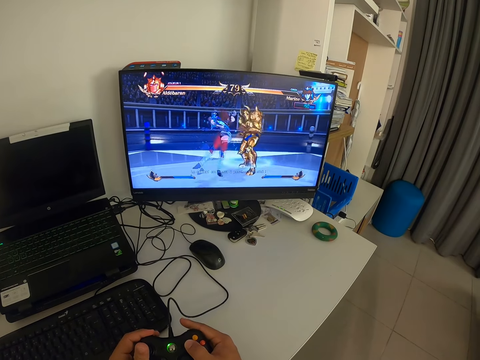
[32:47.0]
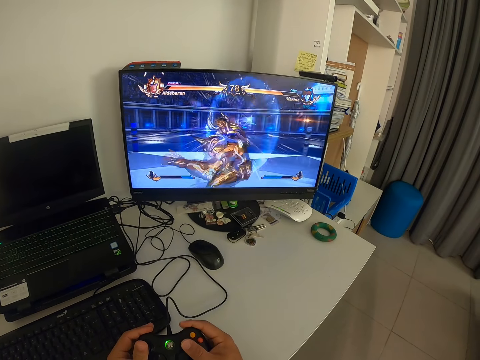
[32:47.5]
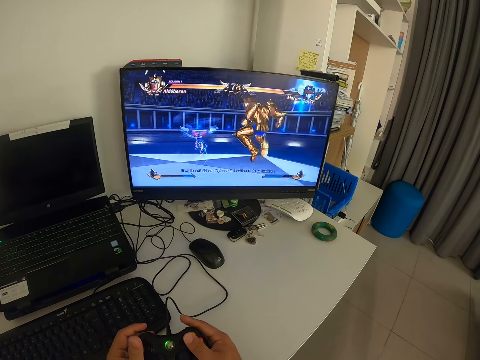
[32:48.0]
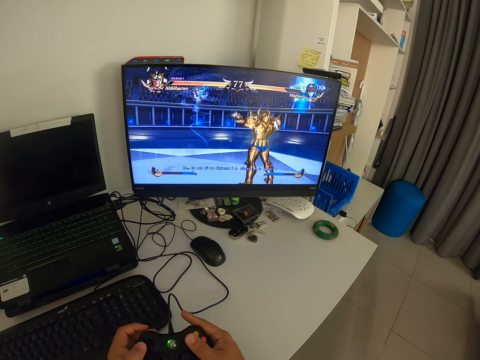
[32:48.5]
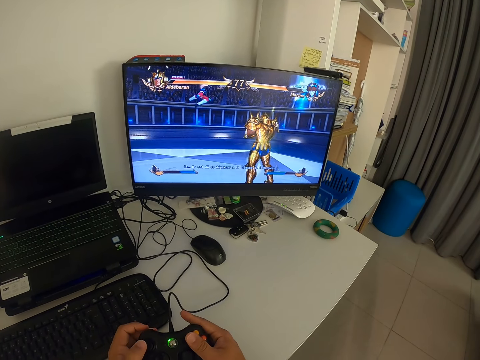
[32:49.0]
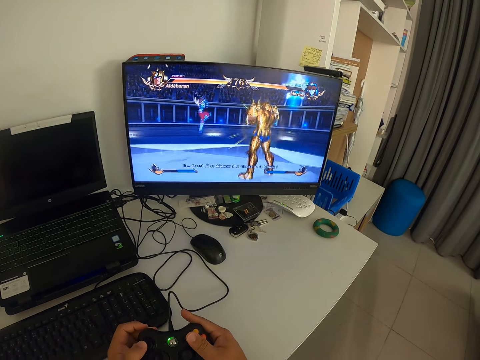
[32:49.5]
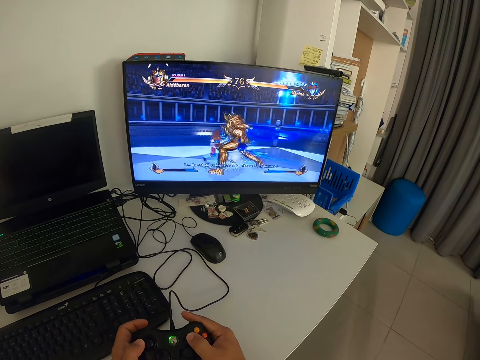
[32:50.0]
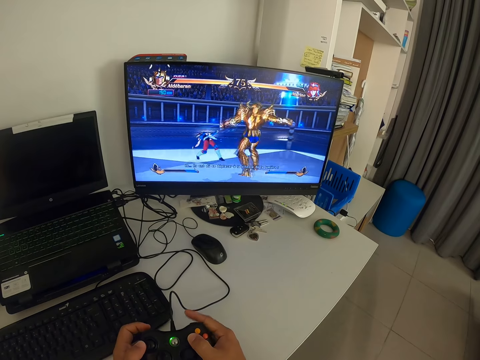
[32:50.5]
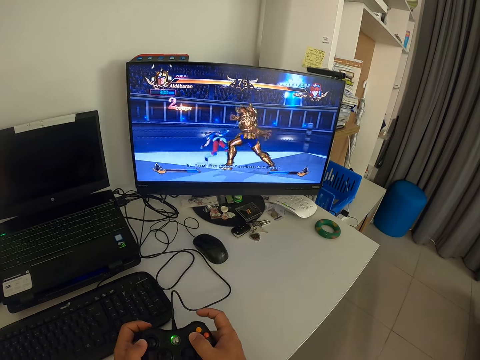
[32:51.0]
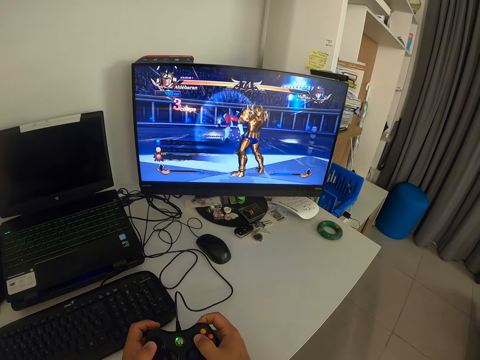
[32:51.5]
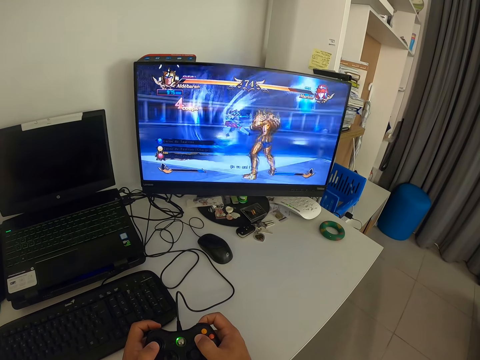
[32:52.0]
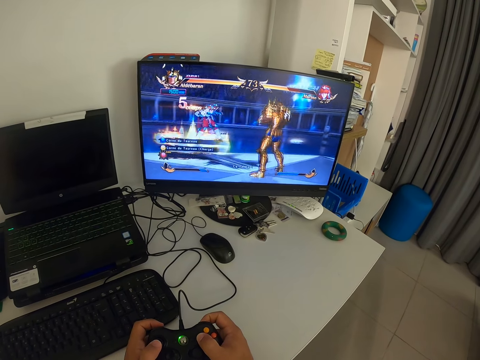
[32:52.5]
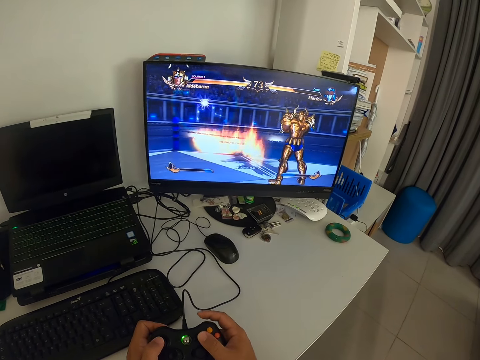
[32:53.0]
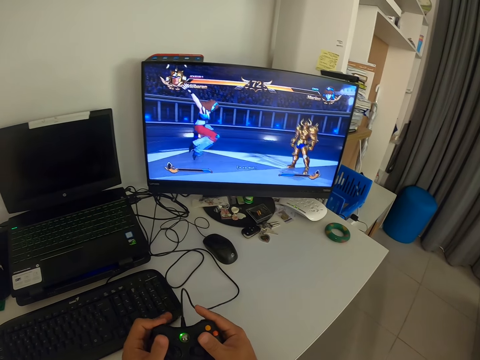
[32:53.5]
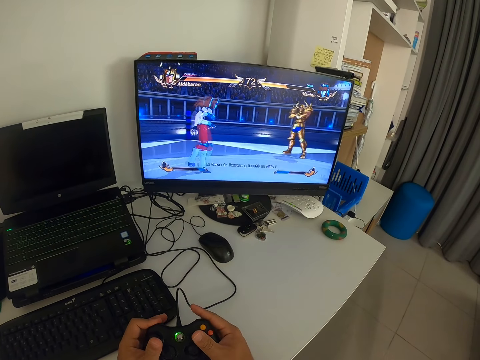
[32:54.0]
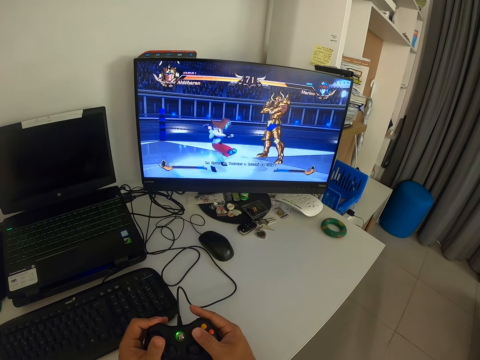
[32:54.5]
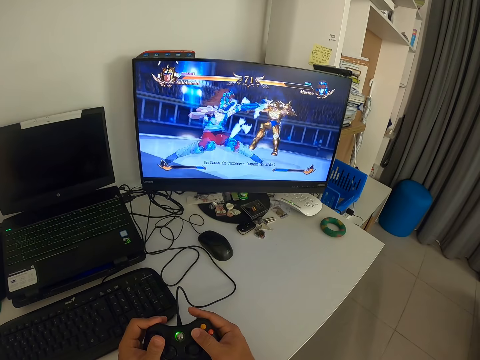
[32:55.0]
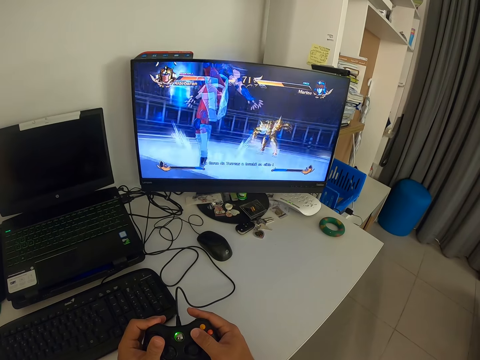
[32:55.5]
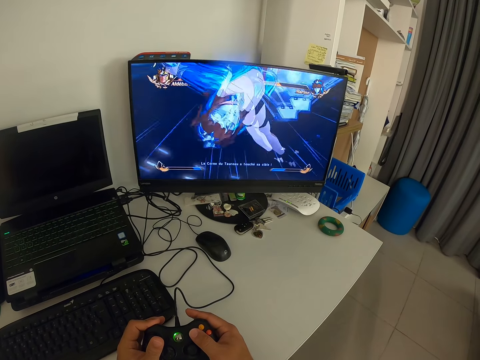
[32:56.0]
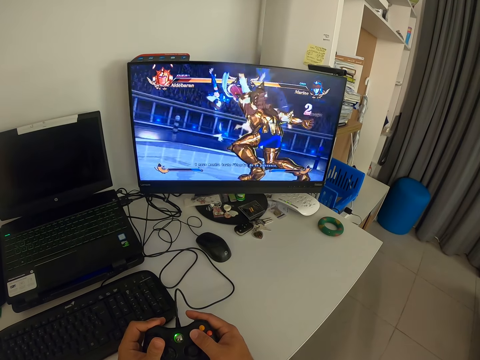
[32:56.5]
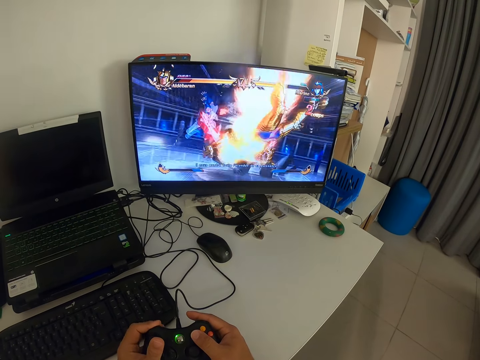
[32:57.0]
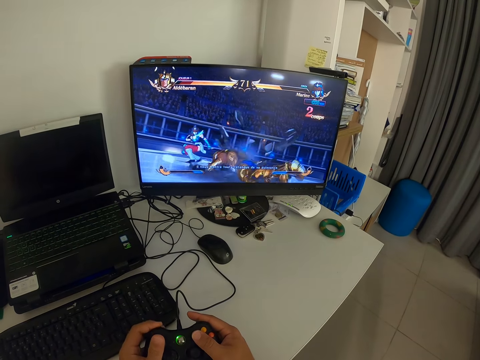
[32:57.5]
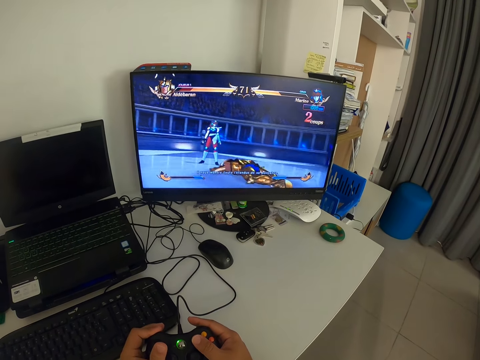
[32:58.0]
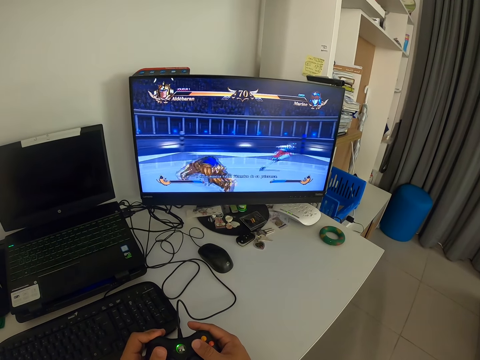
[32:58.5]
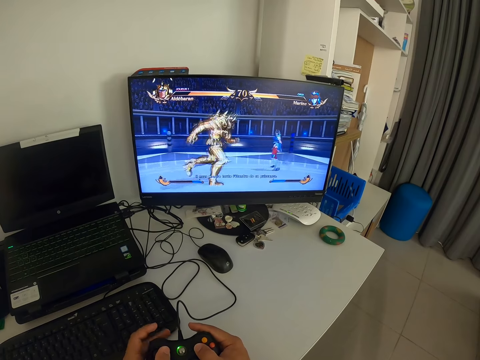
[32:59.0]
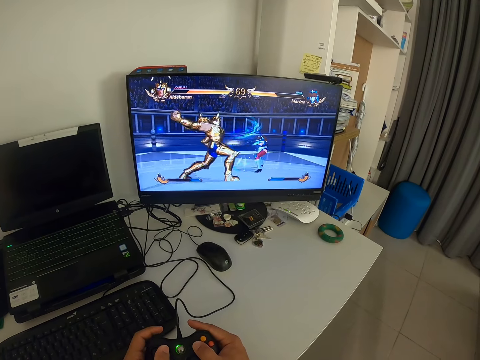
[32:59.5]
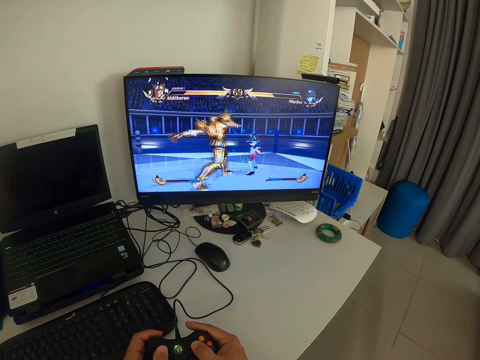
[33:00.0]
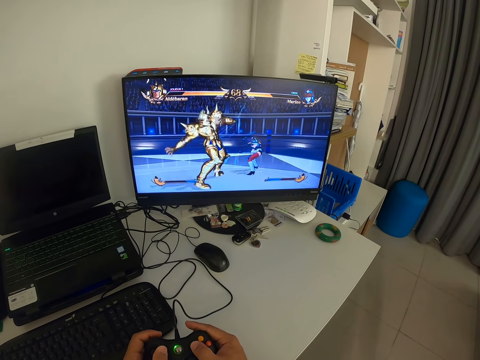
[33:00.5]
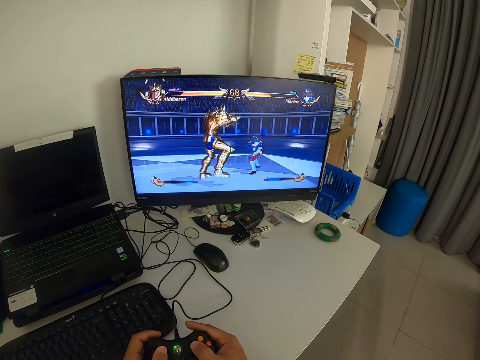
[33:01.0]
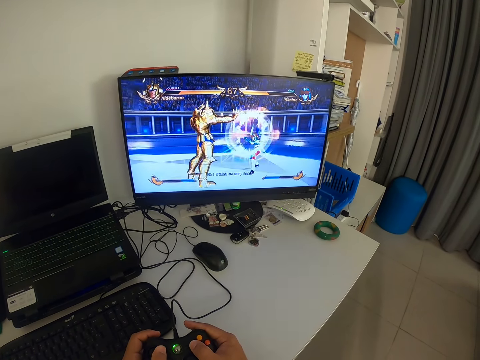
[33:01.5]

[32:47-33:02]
The camera wearer presses the gamepad. They look at the monitor. They press the gamepad. They look at the monitor. They press the gamepad. They look at the monitor.

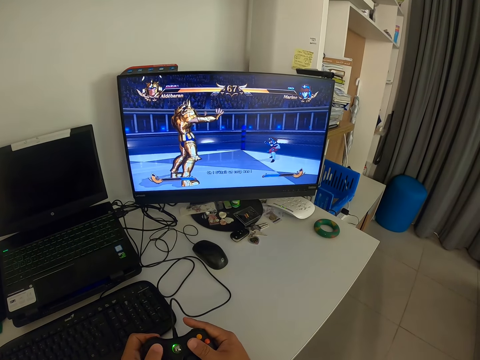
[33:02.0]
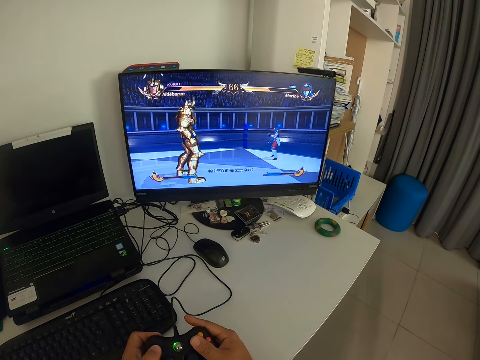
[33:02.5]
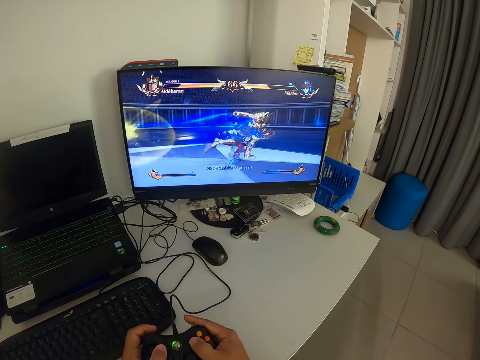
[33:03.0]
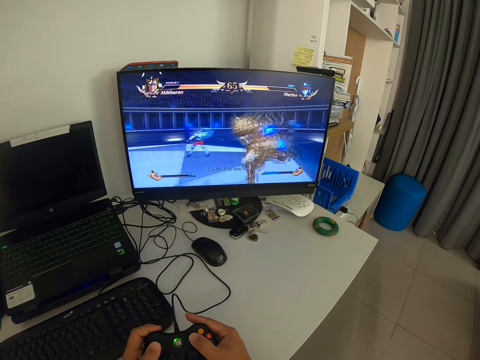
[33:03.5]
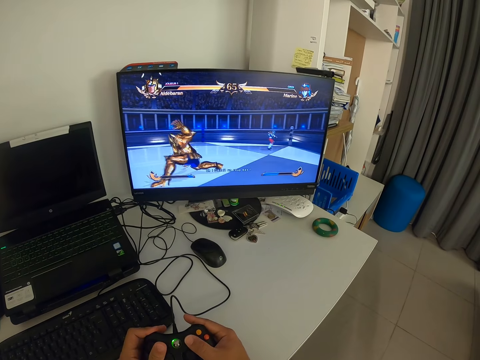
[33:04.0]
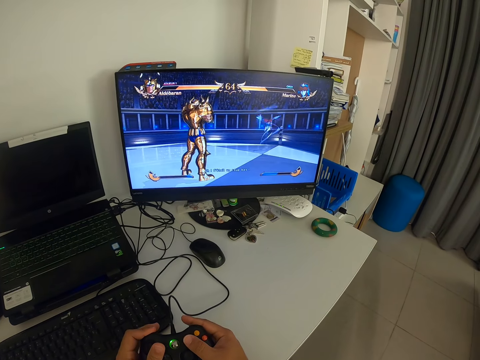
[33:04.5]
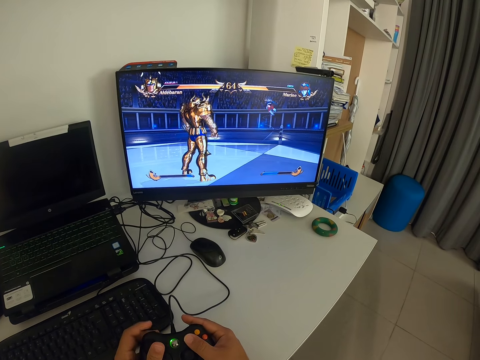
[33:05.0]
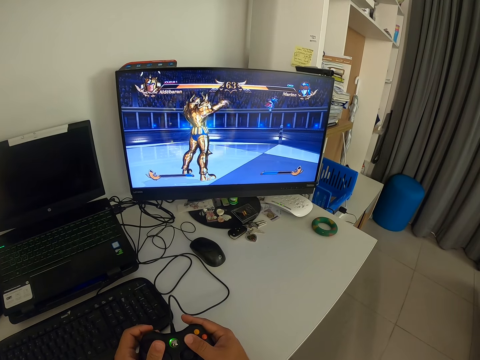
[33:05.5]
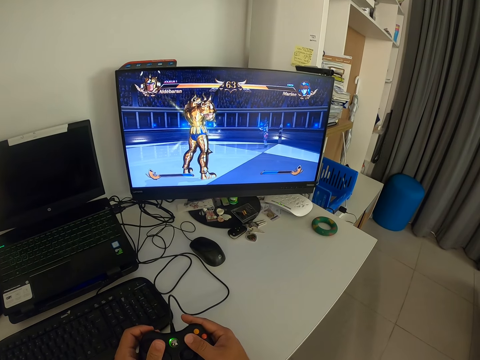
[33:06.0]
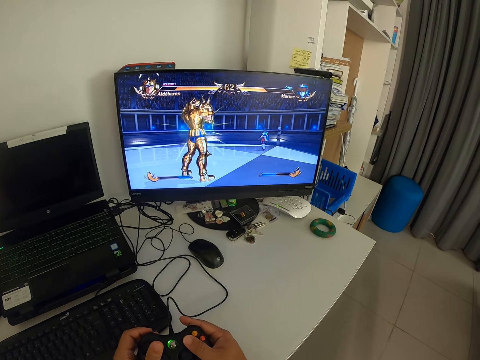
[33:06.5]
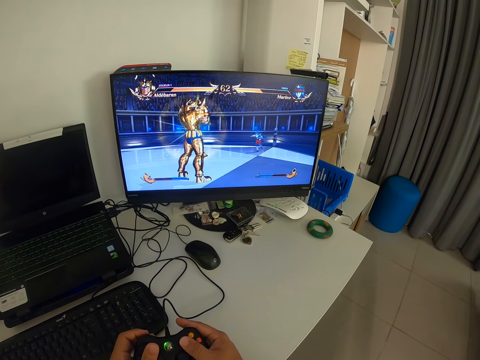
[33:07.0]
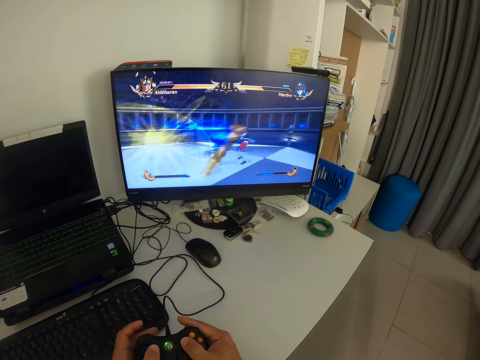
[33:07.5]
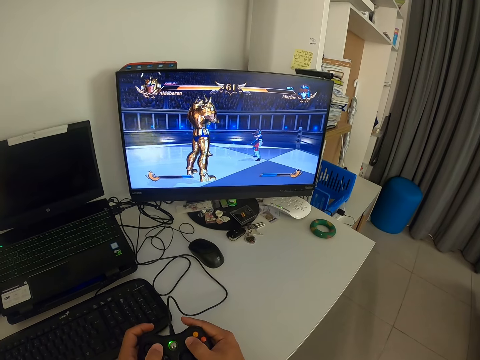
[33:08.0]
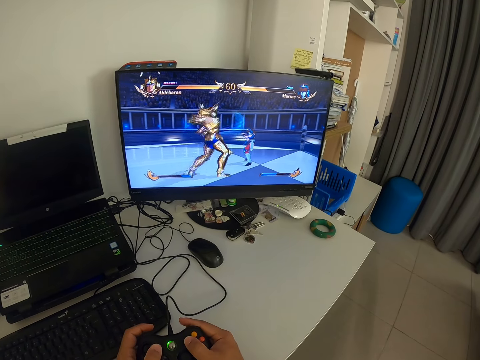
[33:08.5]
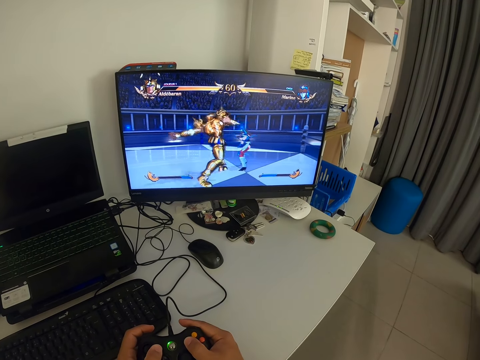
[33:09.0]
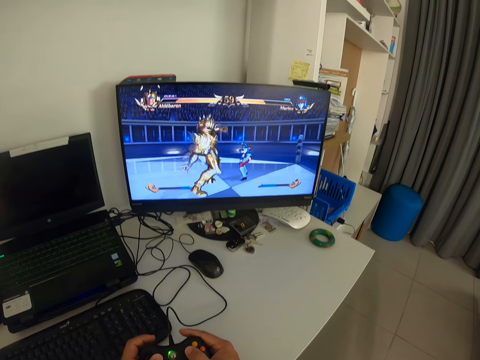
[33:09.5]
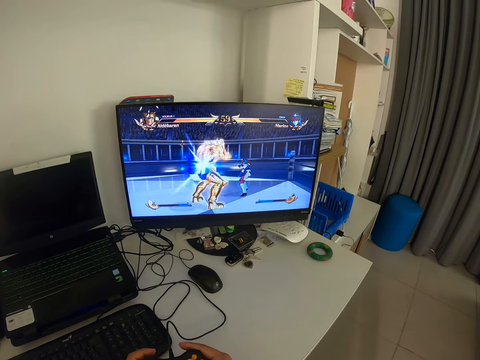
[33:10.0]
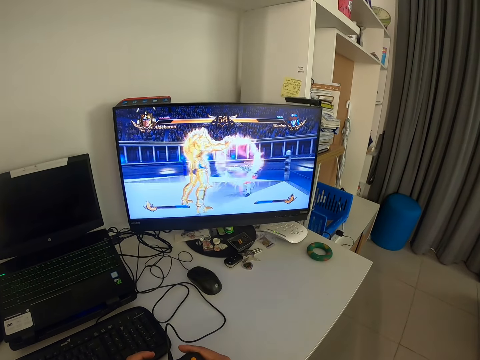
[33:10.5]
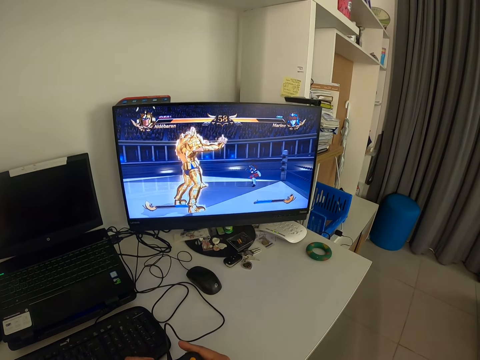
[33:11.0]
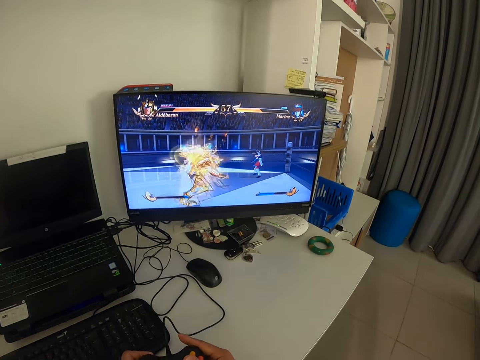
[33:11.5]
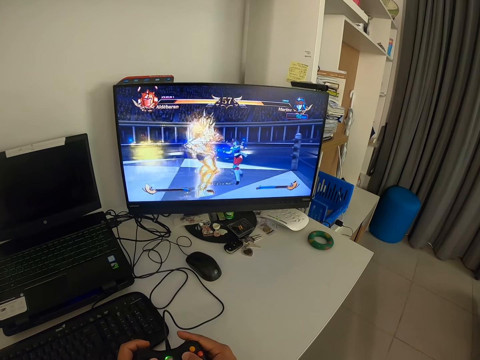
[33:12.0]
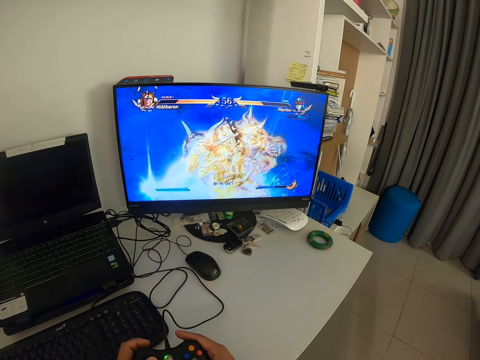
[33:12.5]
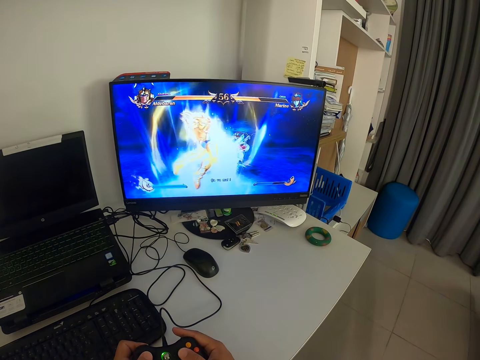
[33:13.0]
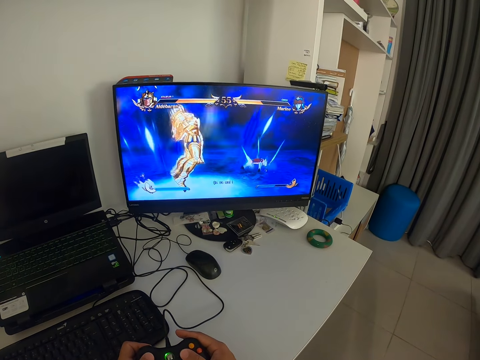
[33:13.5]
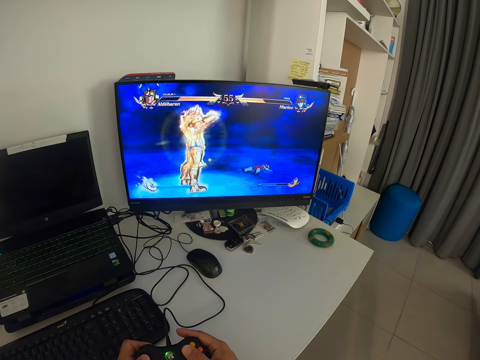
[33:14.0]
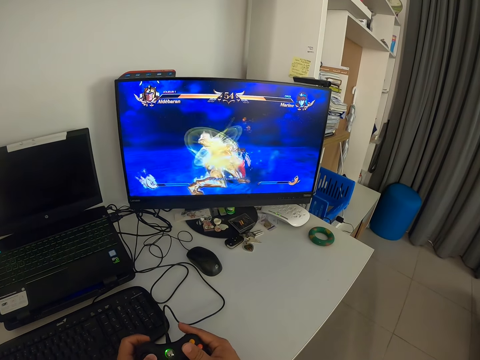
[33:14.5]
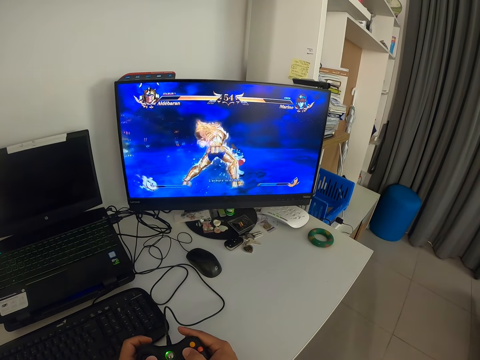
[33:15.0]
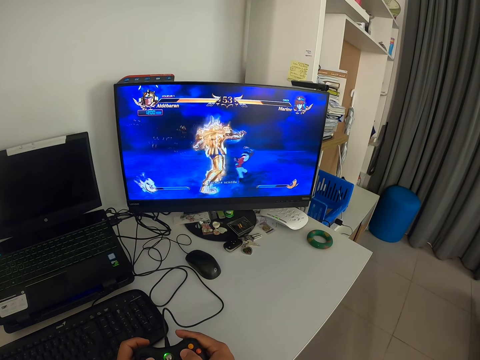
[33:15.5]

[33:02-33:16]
The camera wearer presses the gamepad. They look at the monitor. They press the gamepad. They look at the monitor. They press the gamepad.
